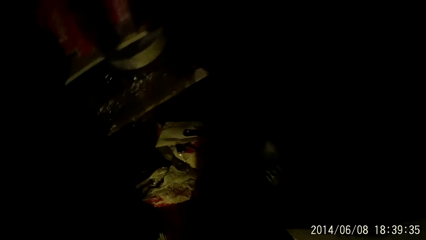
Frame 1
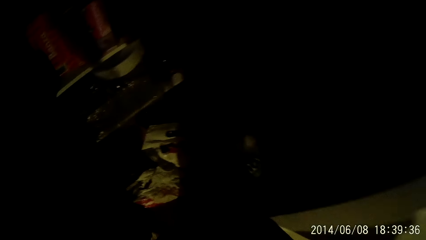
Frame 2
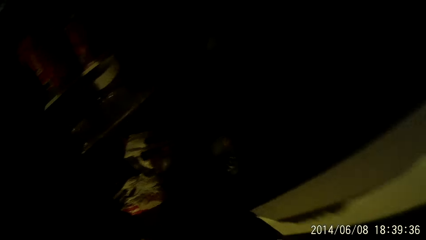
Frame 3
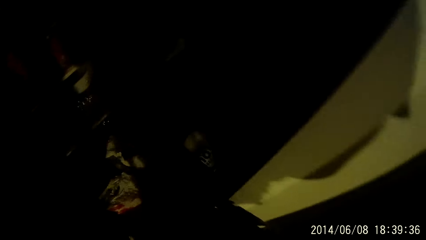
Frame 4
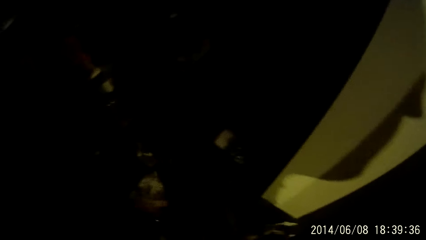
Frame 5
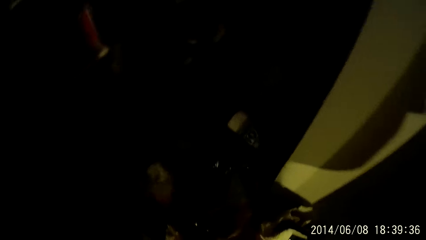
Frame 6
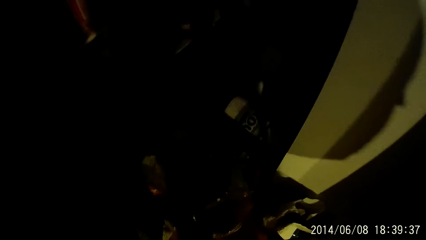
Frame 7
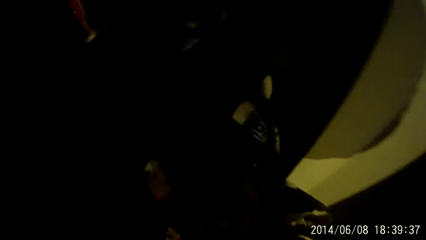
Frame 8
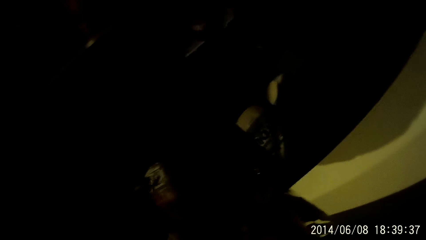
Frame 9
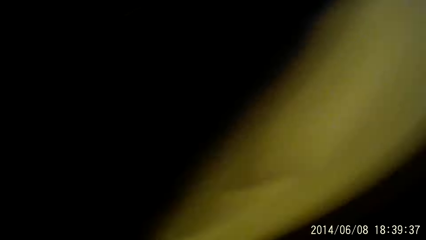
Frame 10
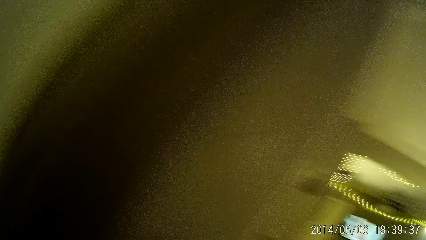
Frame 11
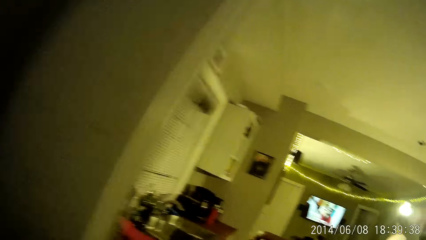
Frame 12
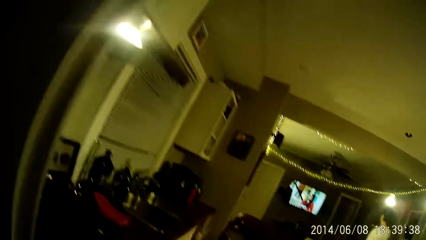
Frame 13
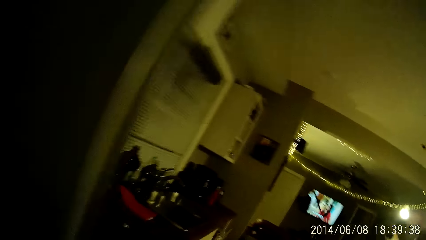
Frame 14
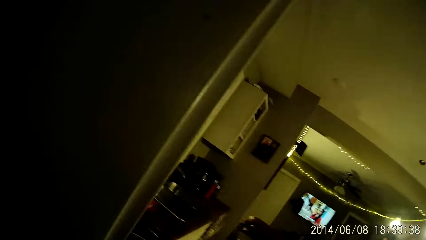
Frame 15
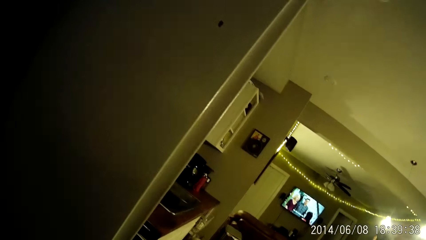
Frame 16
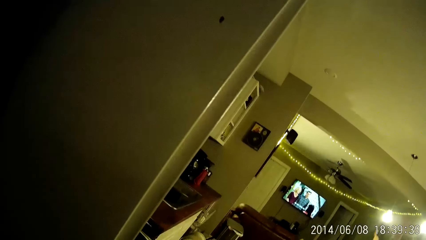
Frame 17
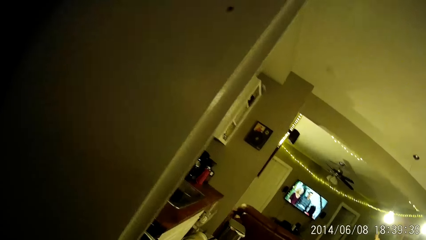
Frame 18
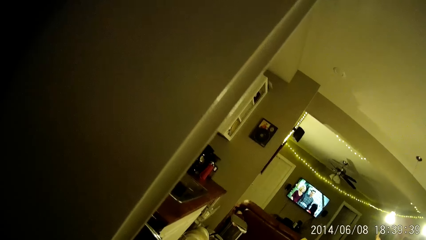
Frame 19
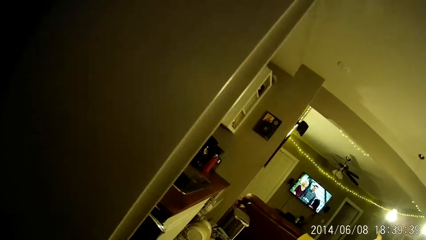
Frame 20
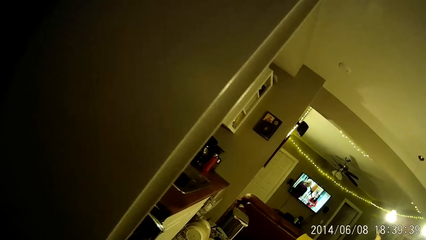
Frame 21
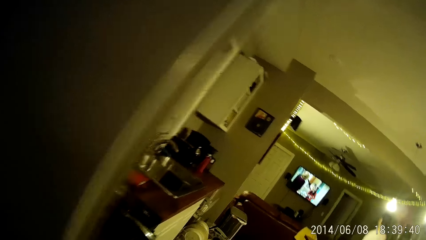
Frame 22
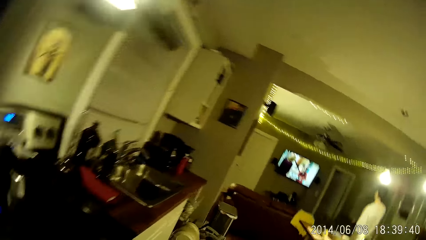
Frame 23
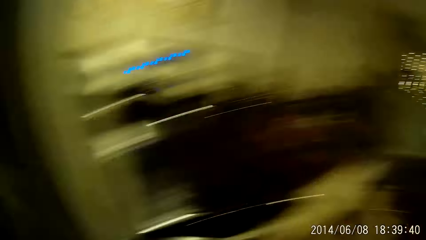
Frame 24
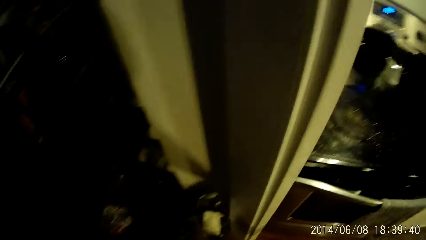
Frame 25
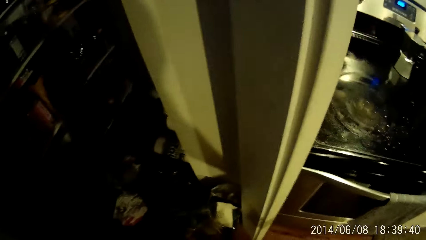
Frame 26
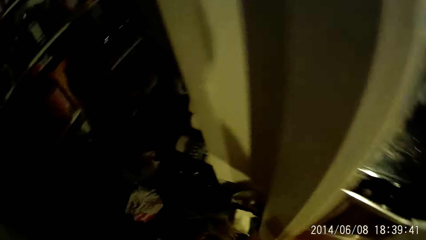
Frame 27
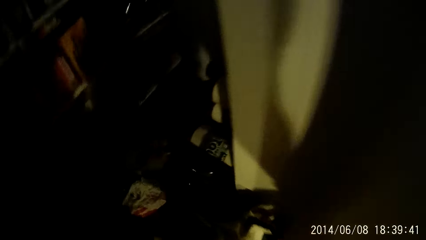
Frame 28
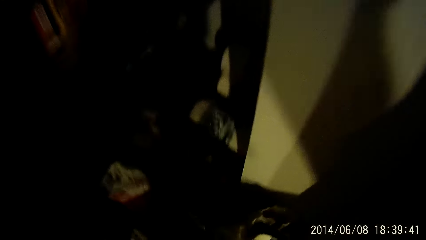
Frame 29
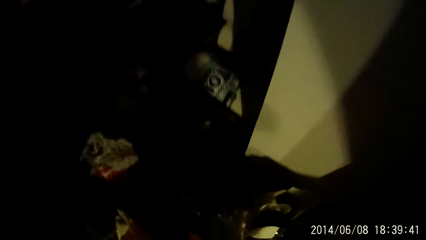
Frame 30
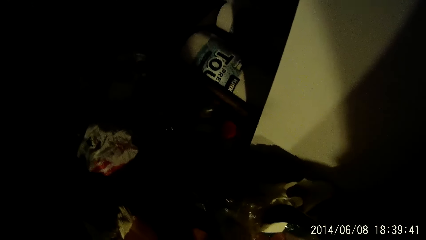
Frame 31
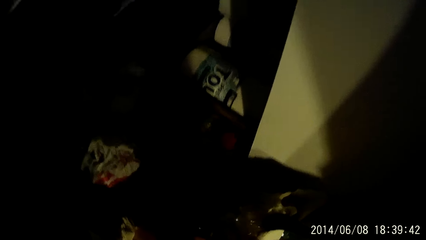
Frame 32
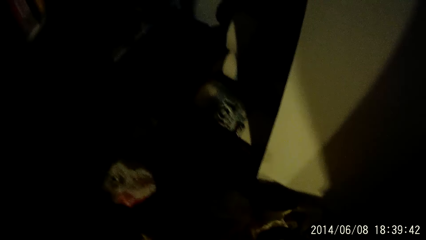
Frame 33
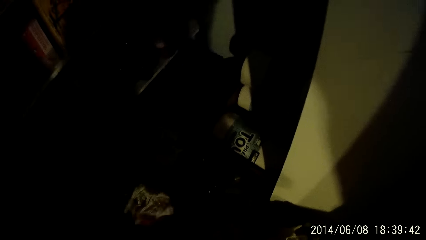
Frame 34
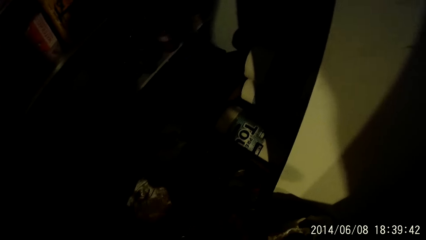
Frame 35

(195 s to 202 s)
The camera wearer converses with the boy.

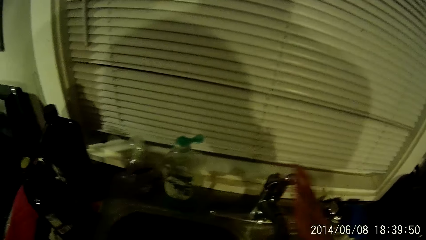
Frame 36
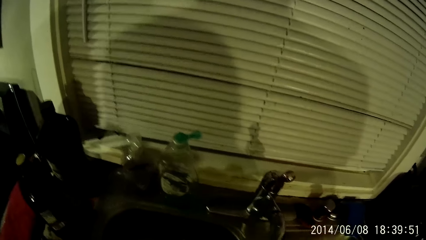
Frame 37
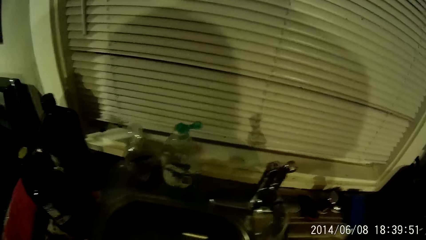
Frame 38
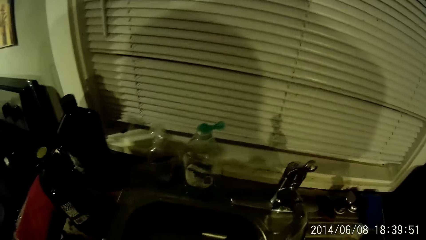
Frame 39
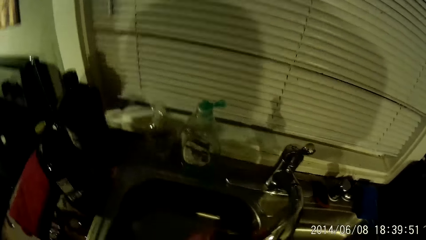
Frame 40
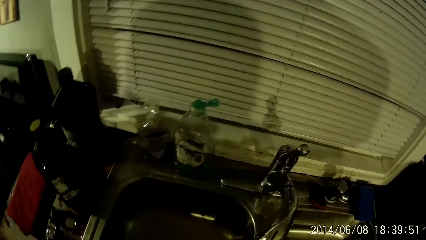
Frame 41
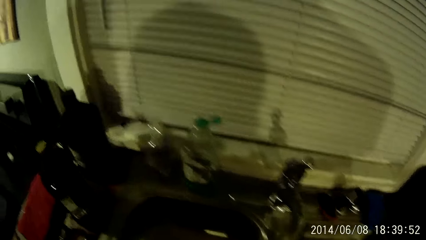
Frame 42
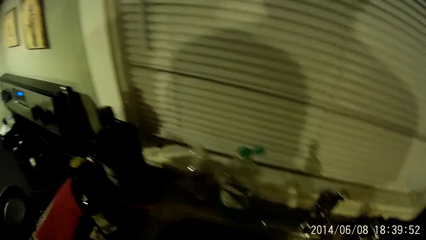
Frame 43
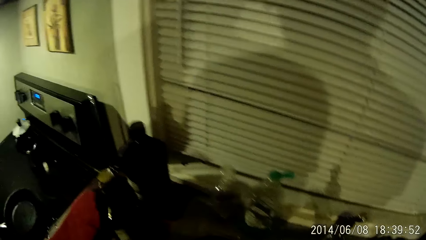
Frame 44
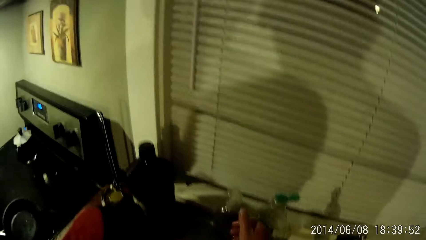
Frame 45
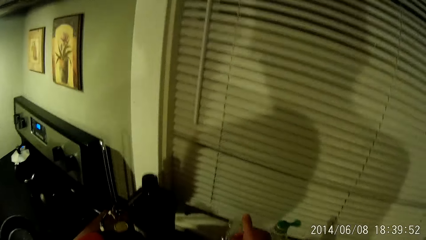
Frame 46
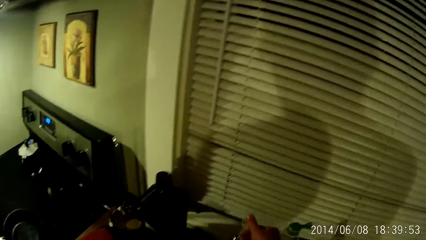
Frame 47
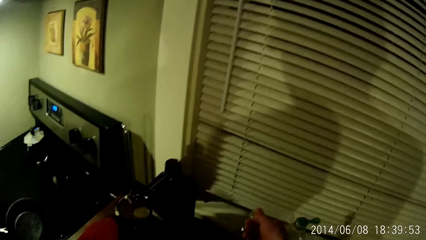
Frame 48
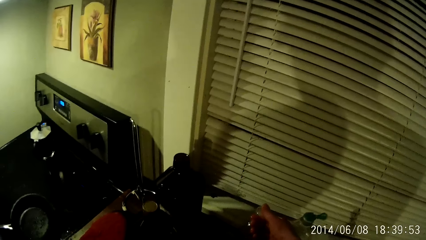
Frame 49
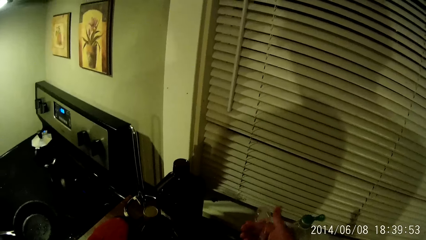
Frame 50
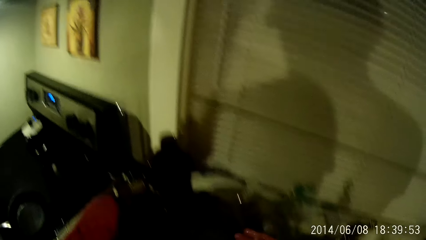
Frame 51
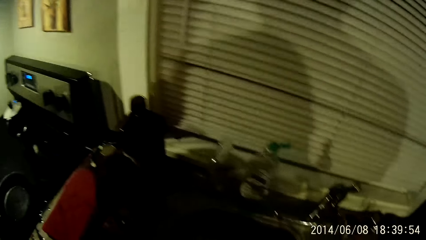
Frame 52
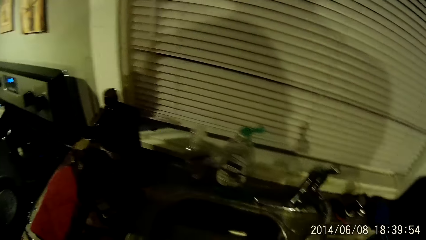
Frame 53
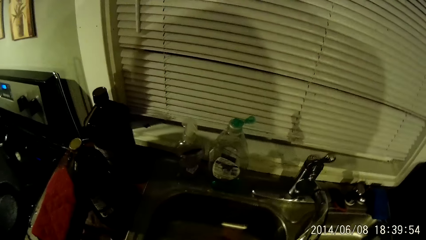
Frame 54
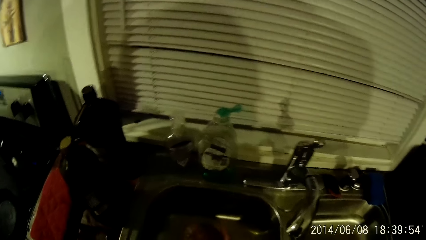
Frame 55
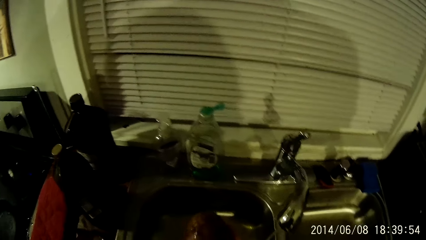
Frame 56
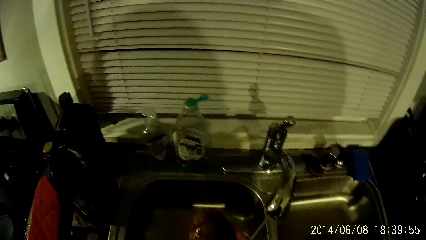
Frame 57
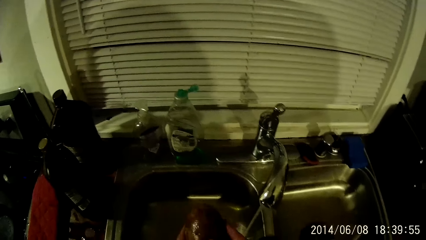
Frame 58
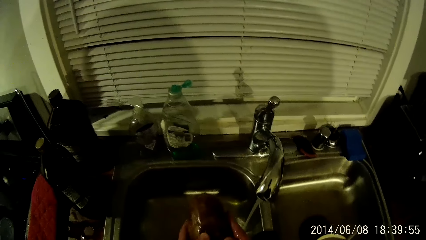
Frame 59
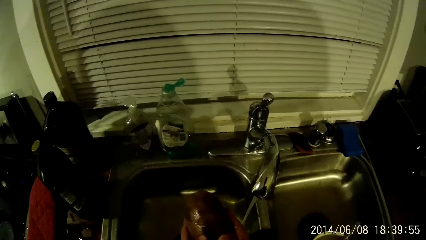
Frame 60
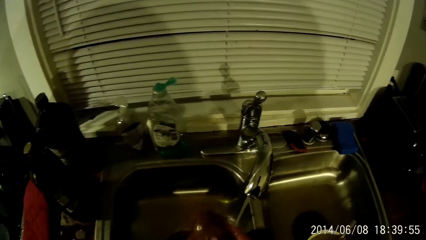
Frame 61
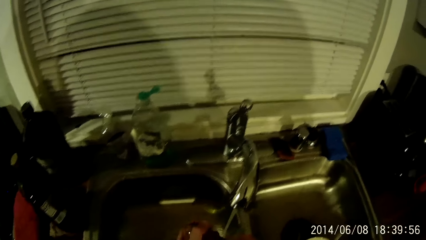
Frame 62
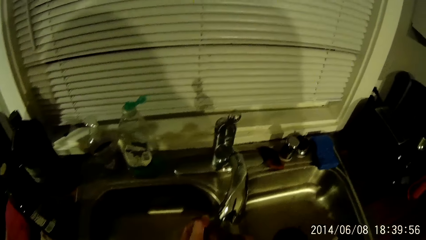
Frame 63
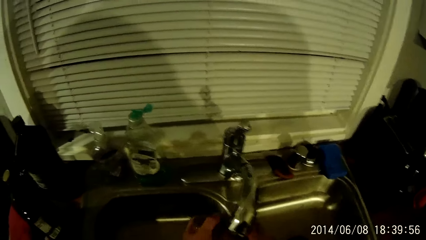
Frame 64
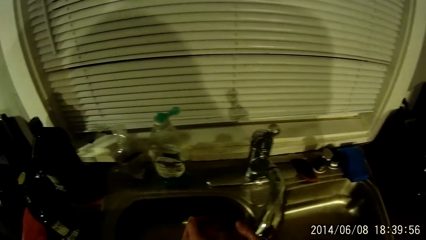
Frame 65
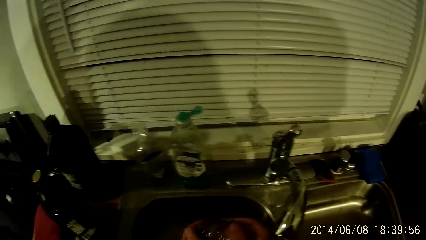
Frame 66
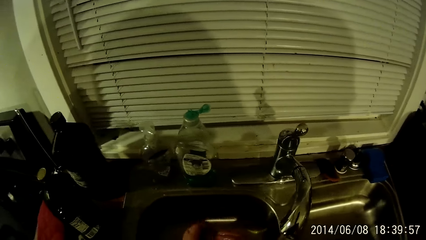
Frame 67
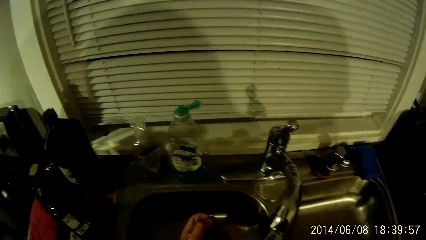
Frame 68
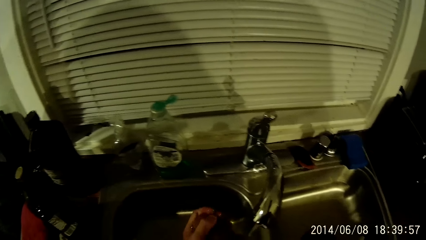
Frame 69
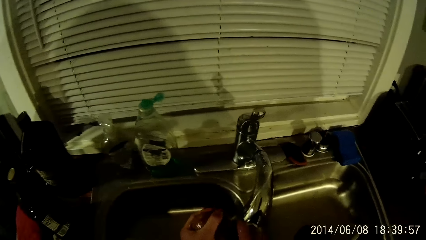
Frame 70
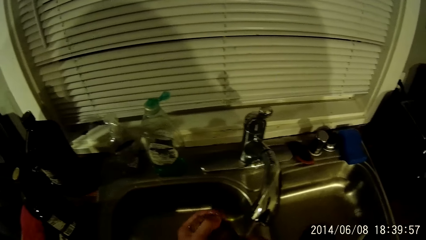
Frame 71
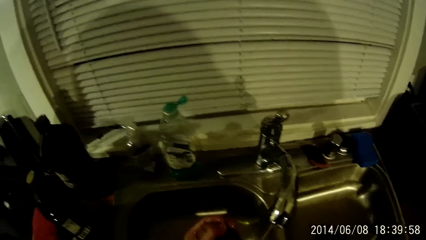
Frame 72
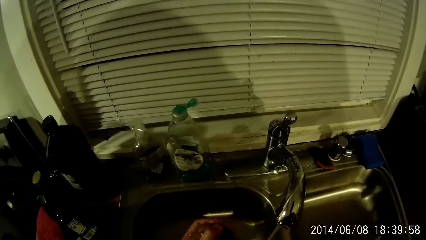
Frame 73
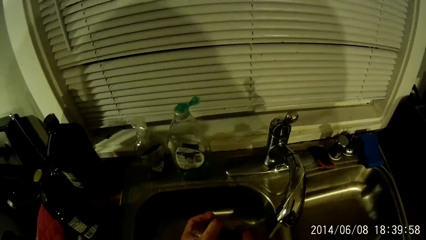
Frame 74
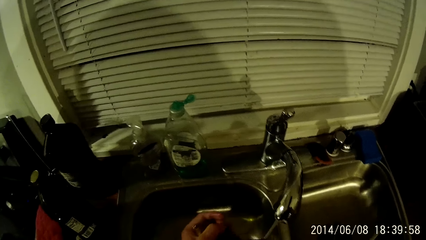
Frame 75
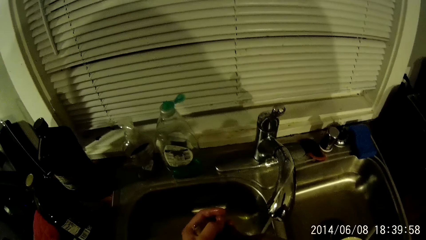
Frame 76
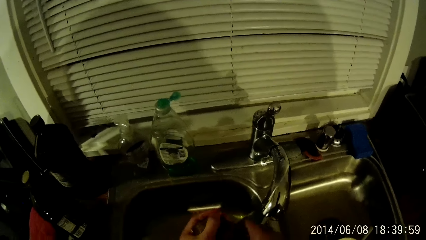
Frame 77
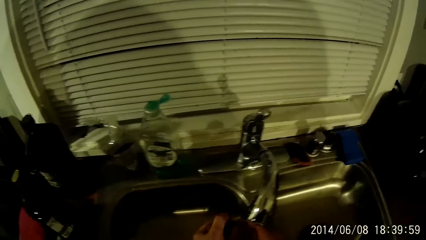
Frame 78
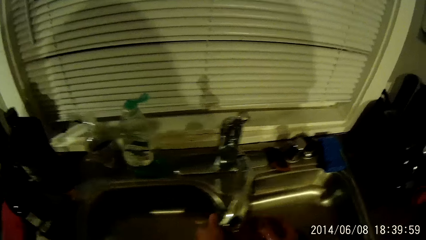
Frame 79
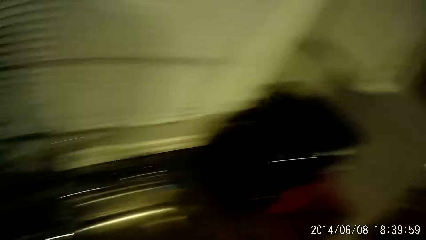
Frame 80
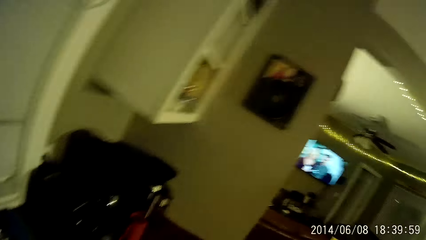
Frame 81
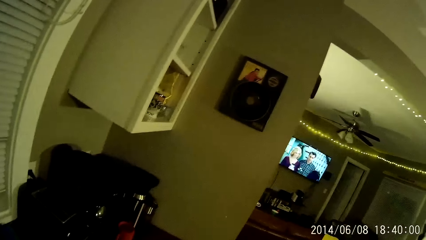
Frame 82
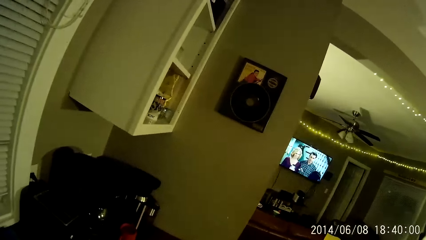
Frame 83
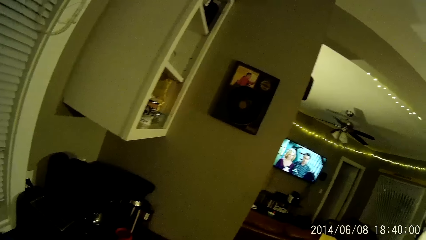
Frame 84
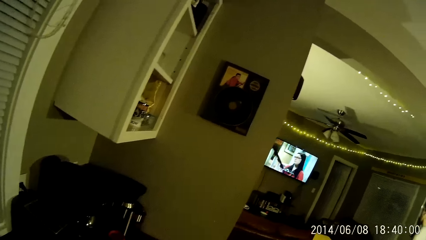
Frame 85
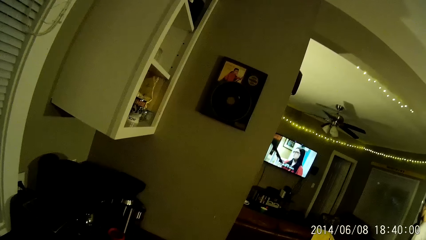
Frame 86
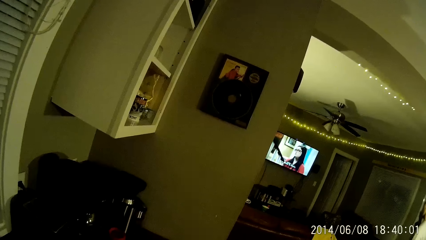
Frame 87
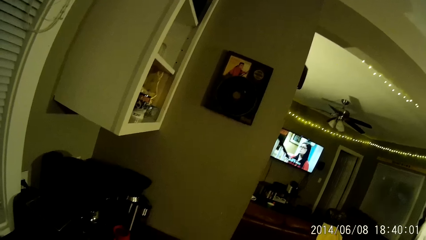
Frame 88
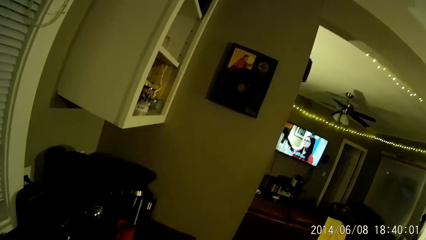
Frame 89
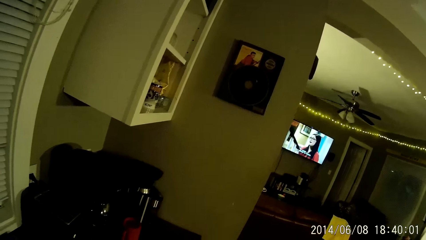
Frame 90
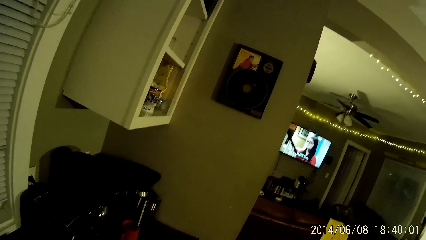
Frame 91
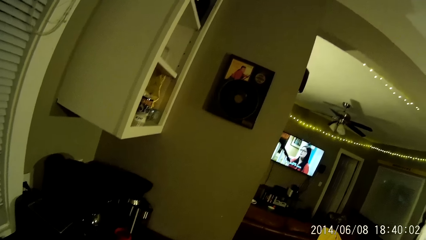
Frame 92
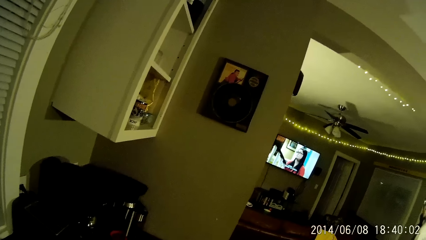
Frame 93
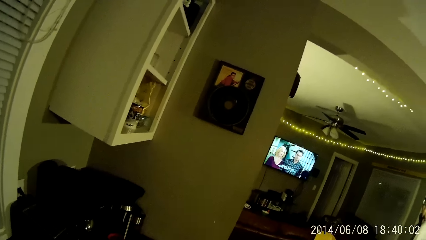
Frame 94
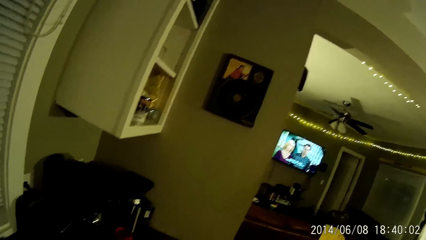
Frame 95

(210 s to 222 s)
The camera wearer turns off the tap. He collects liquid soap from a transparent container with his right hand. He washes the tuber of potato with both hands. He stares at a television screen in the living room. He looks around the house.
